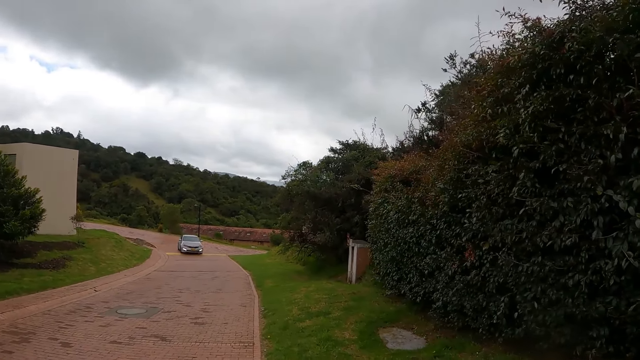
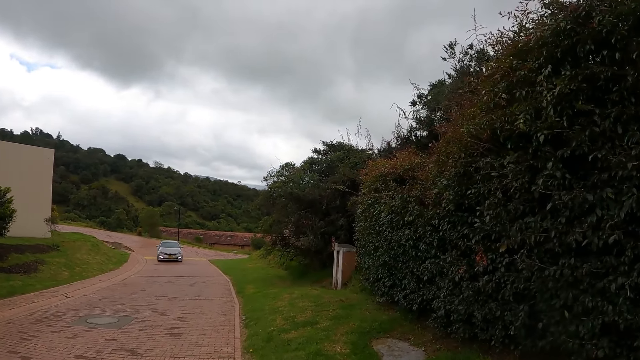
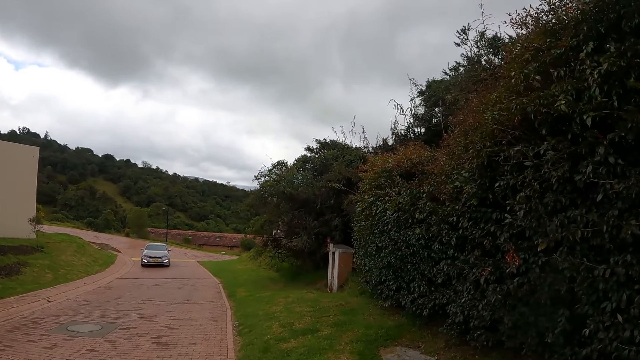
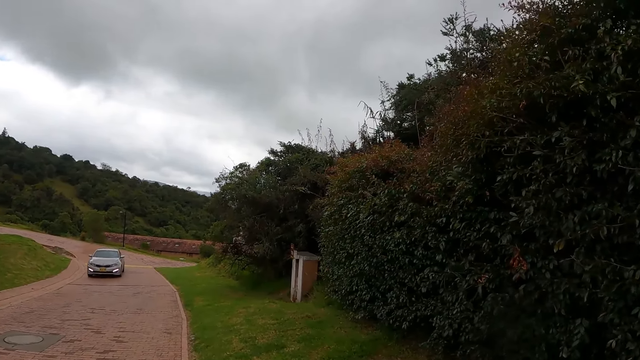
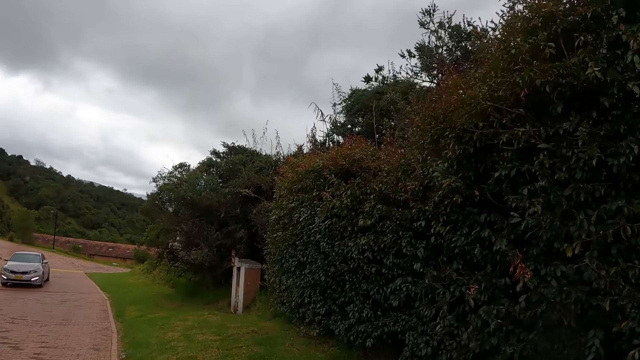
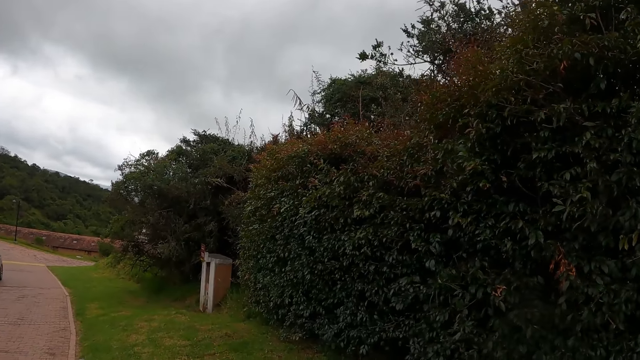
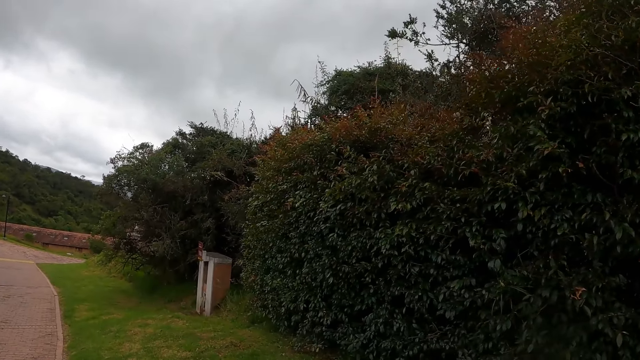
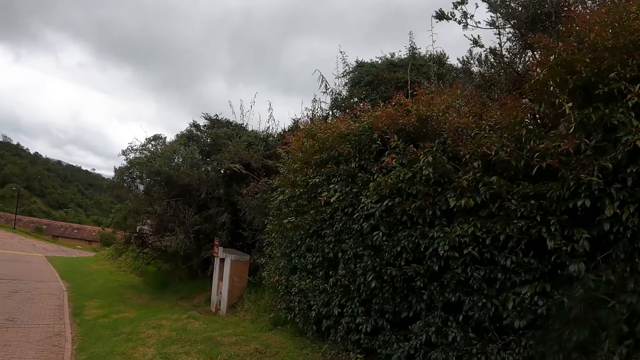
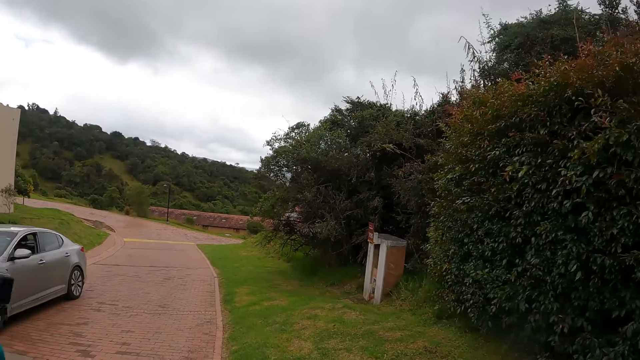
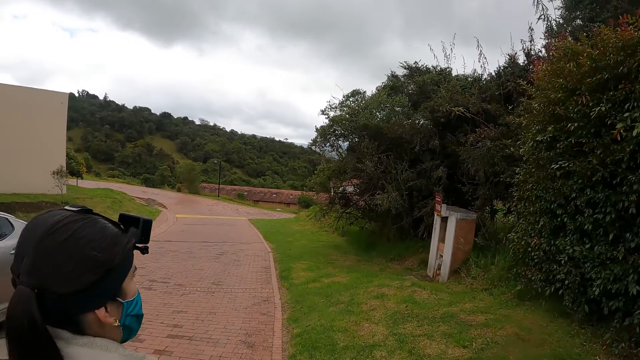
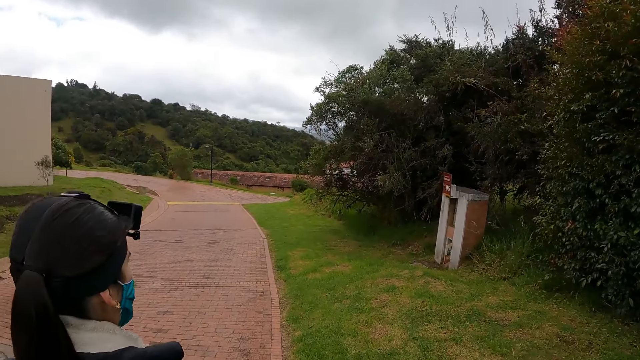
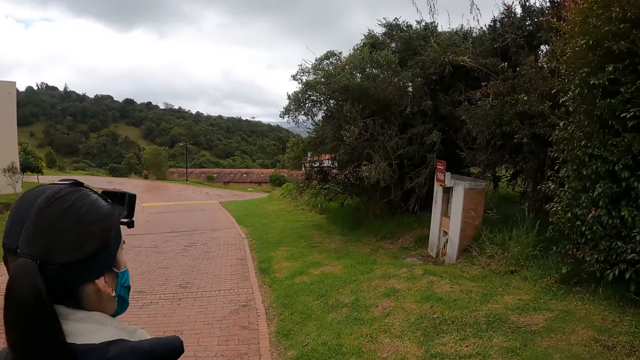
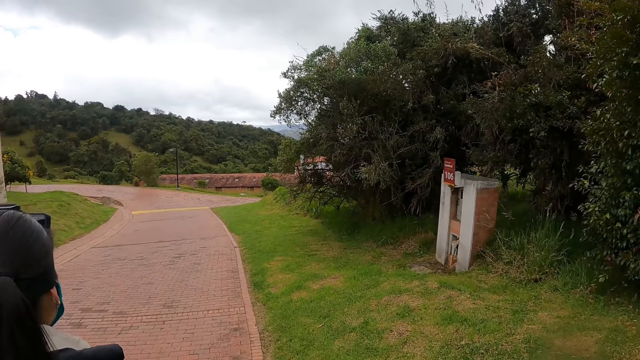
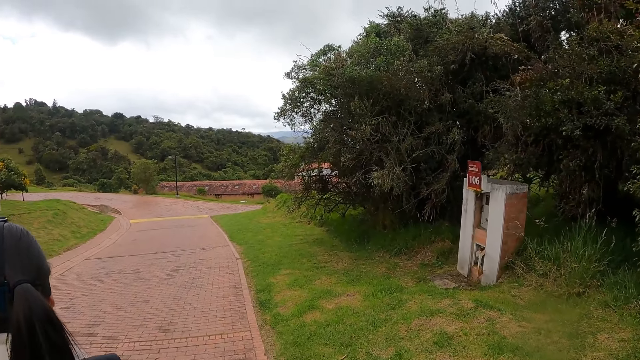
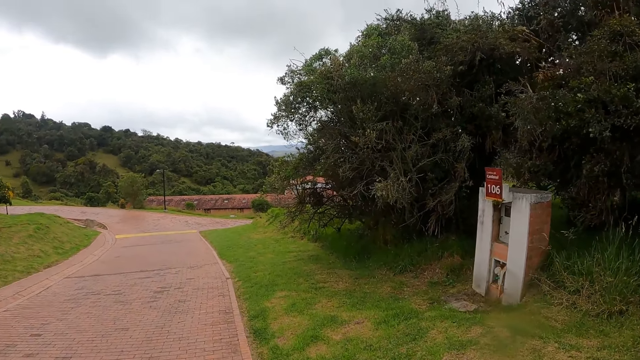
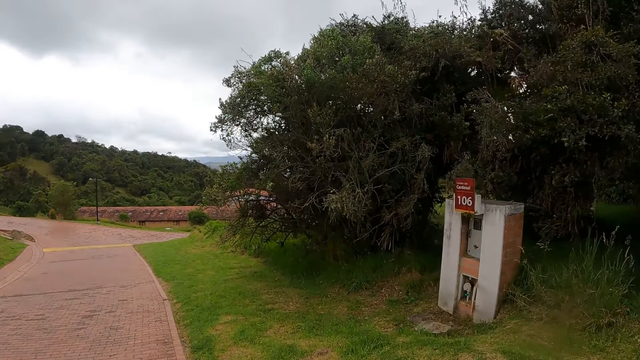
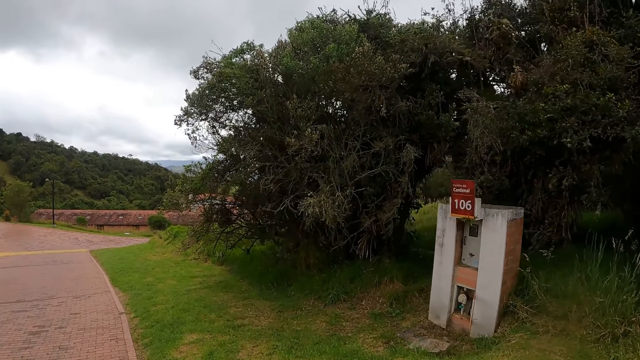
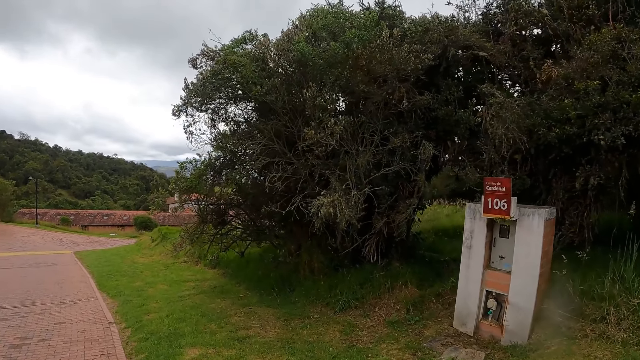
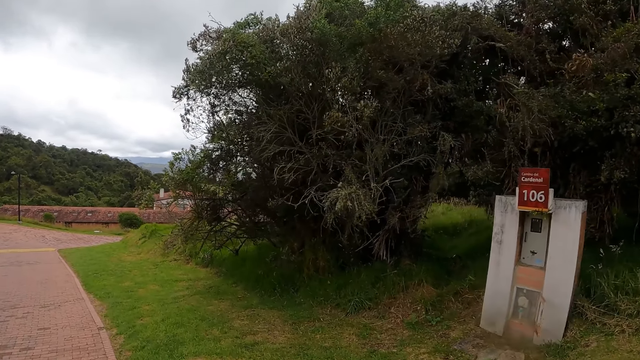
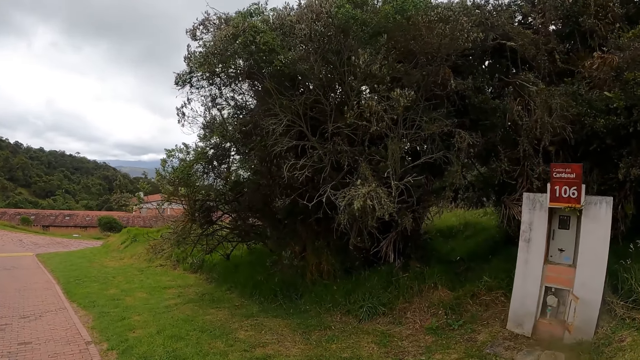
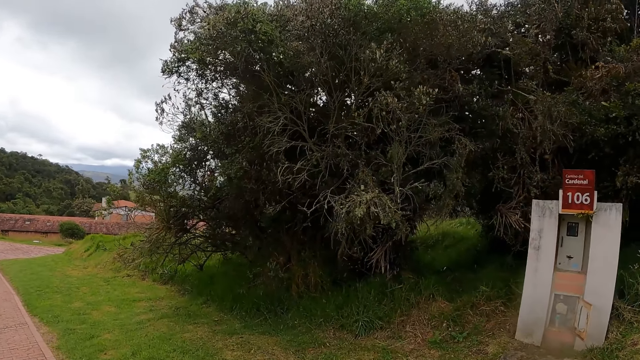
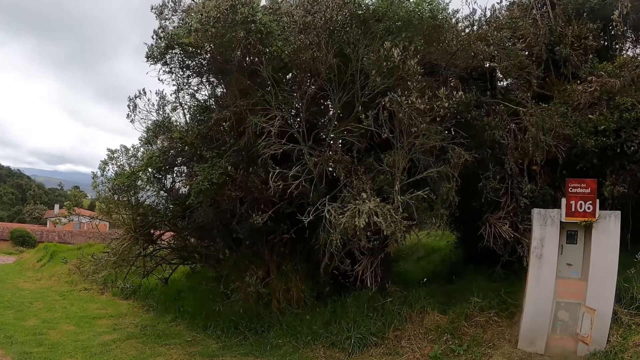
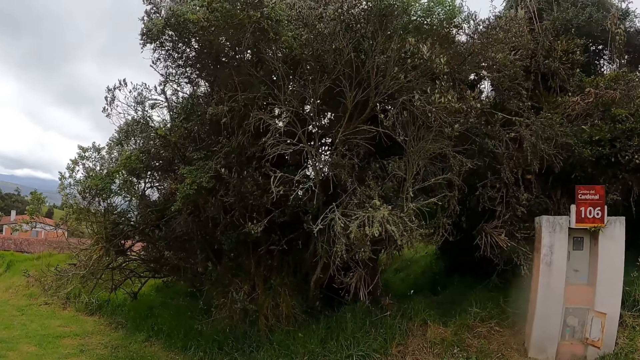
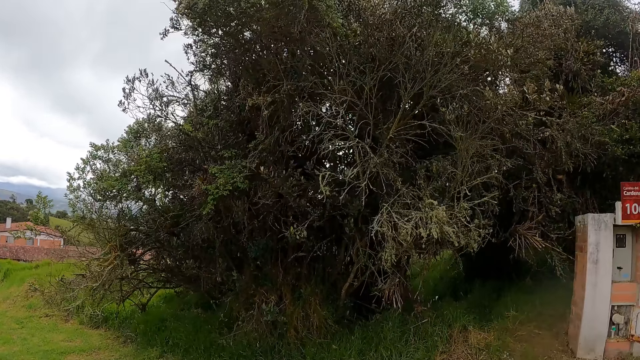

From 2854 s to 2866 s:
A grey car drives past the woman and the camera wearer. The woman walks along the road with the camera wearer.

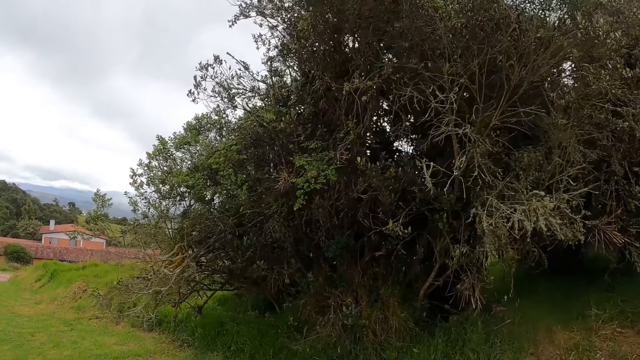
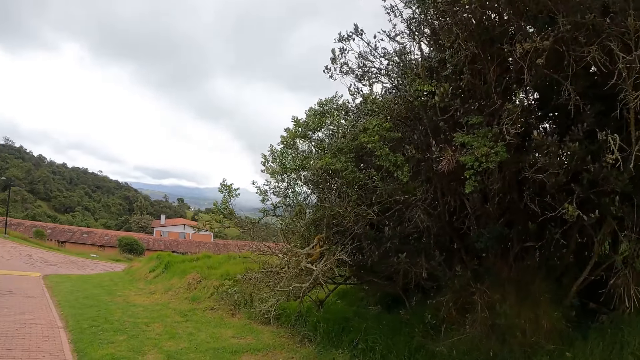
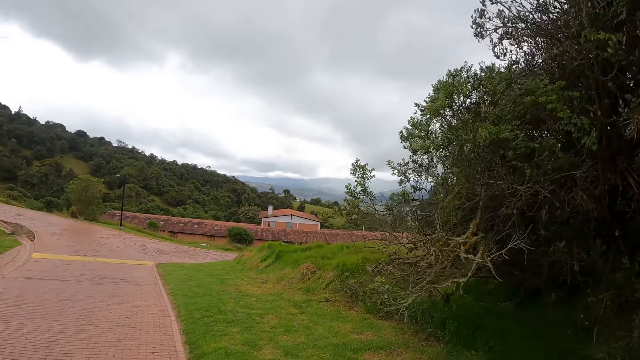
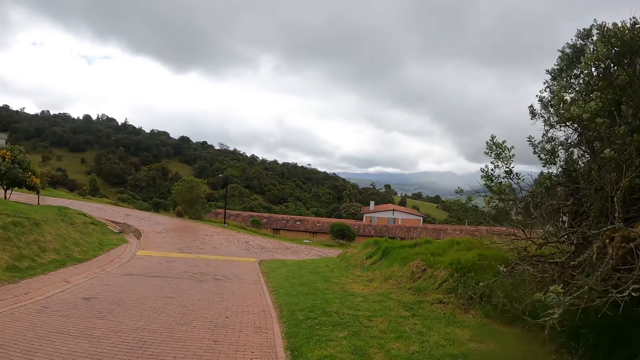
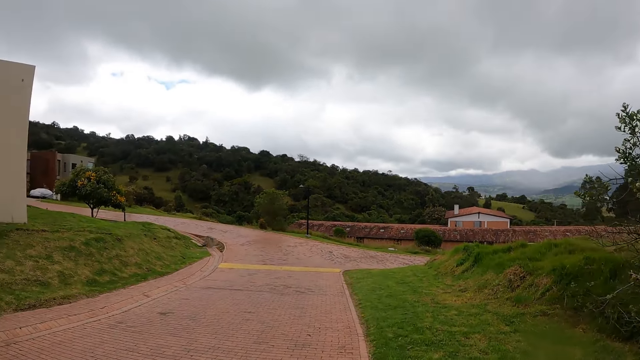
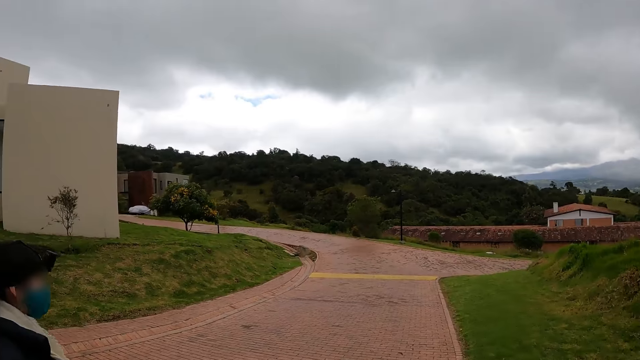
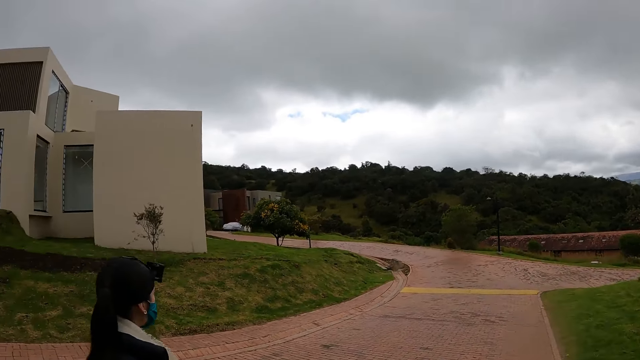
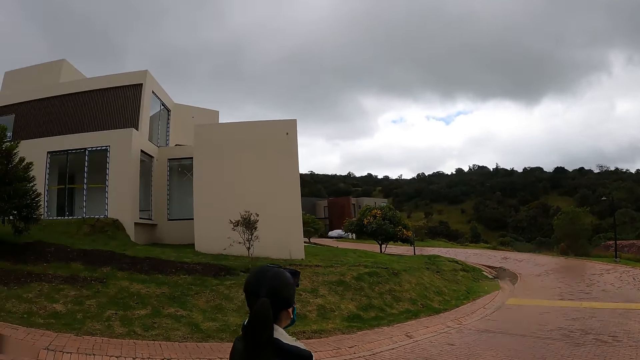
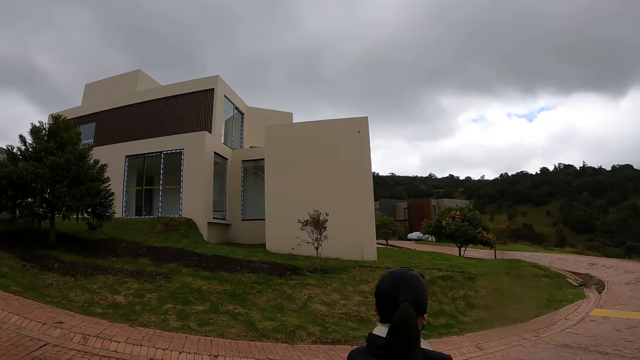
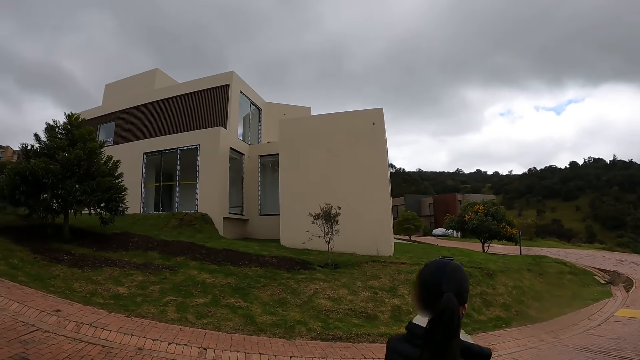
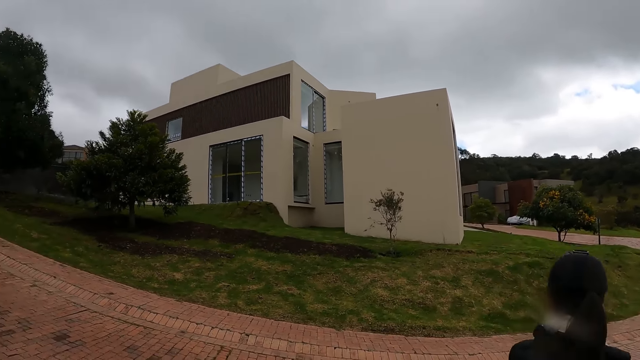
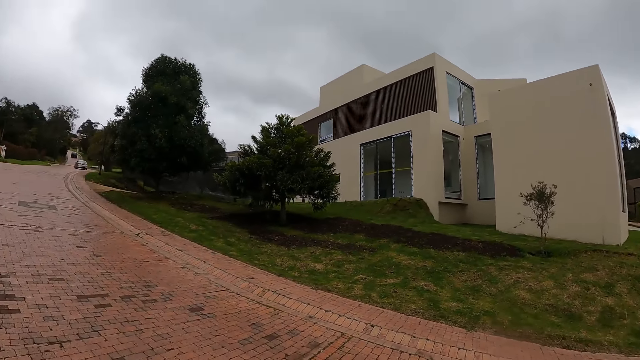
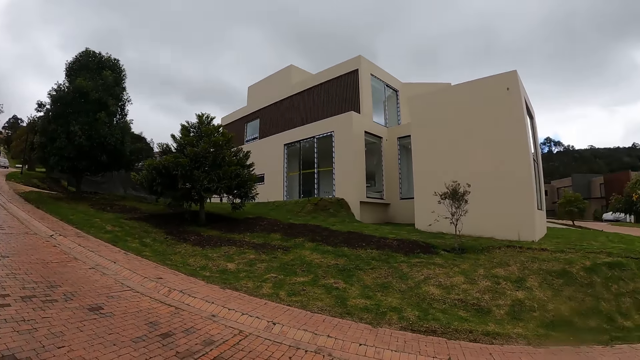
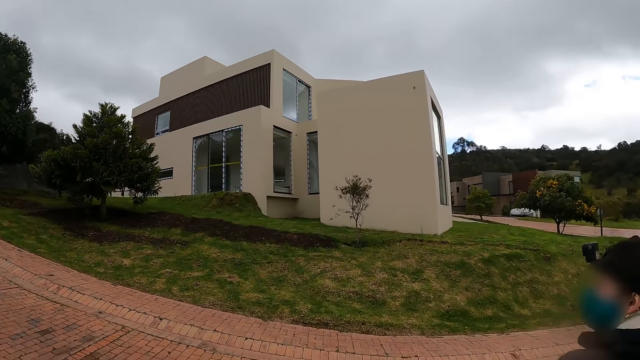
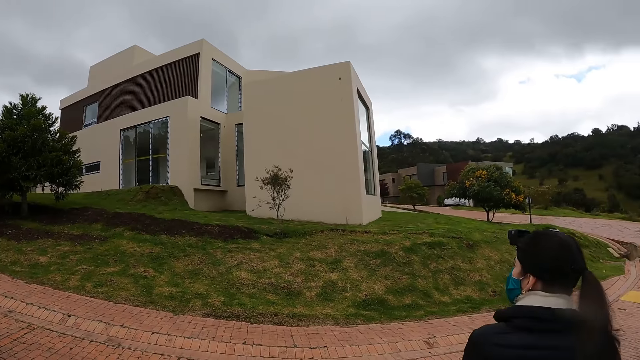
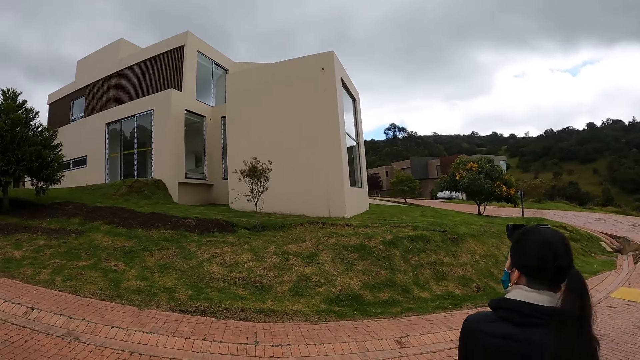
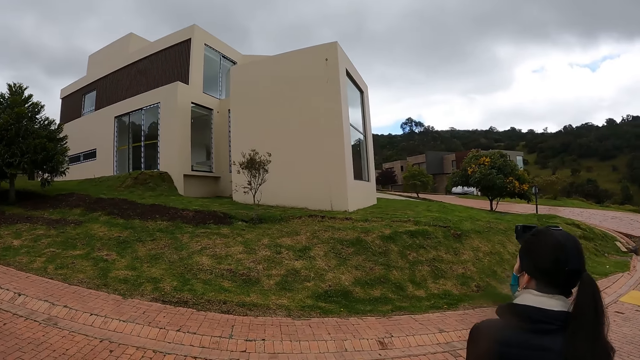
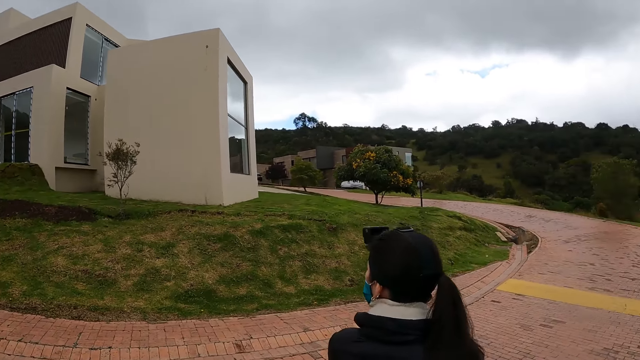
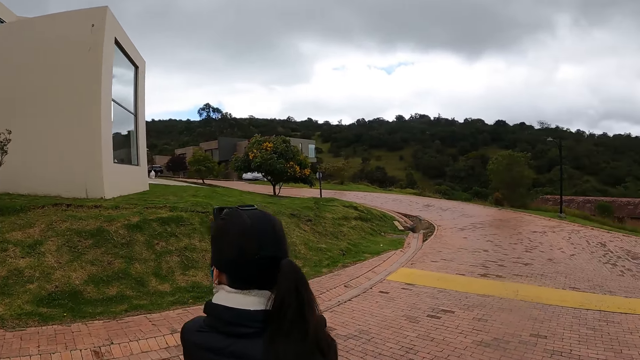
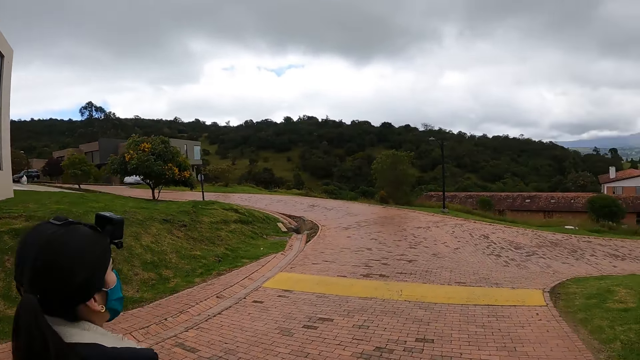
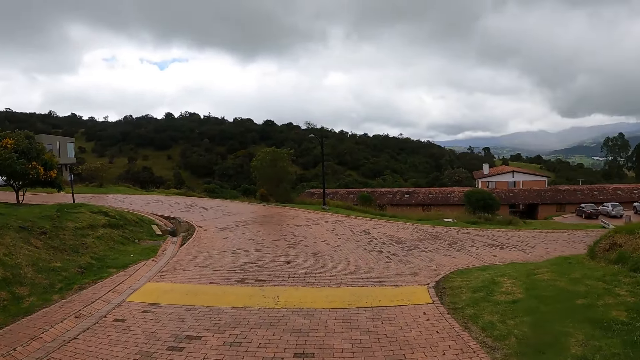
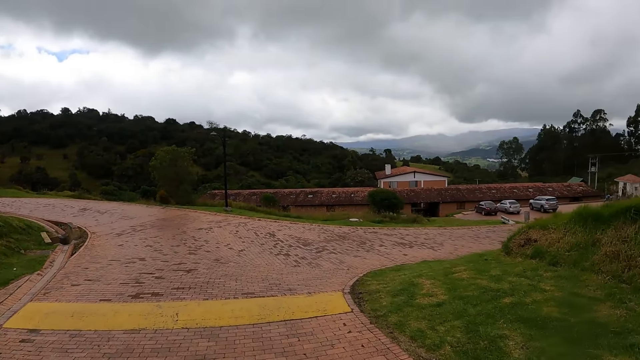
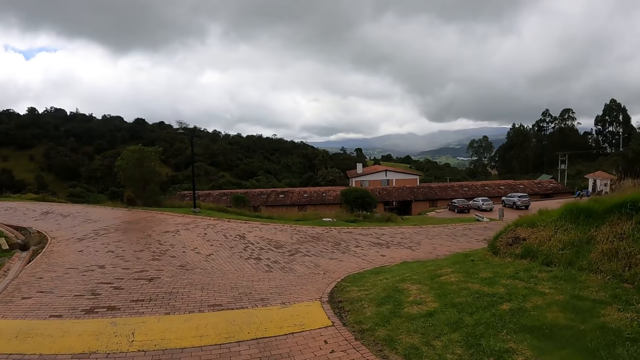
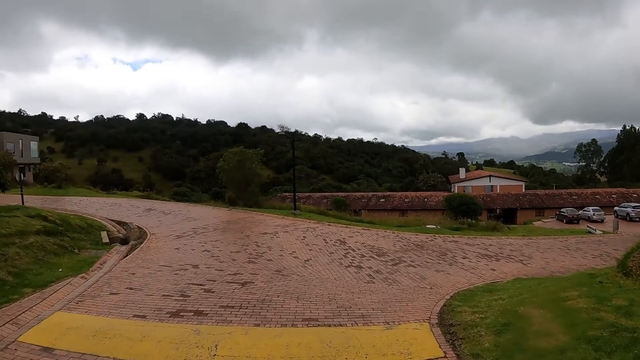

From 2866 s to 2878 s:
The camera wearer looks around. The person looks around.
